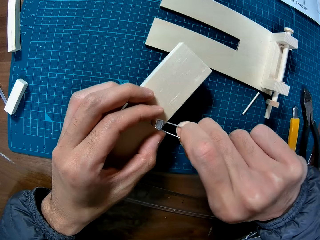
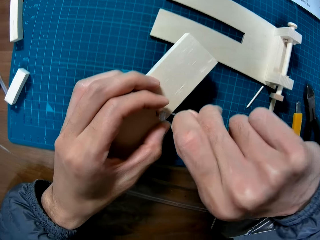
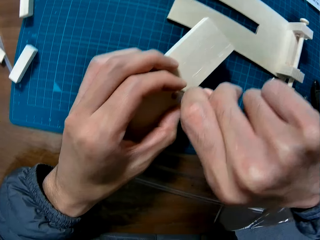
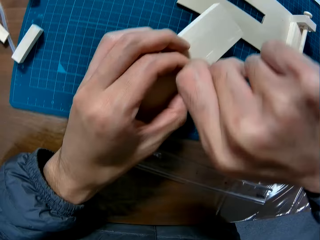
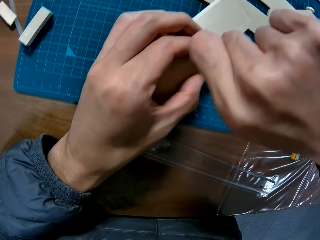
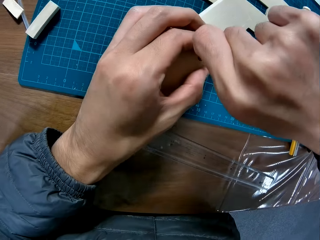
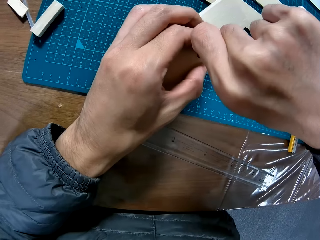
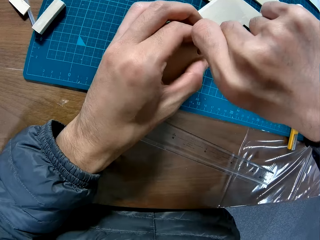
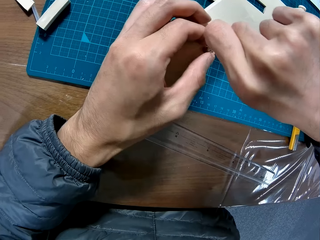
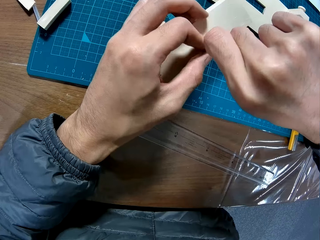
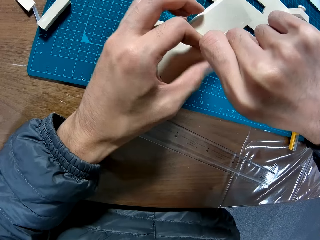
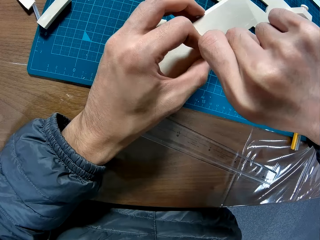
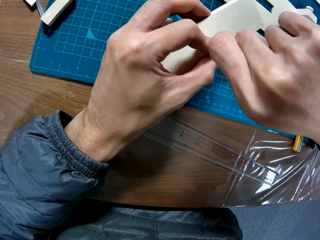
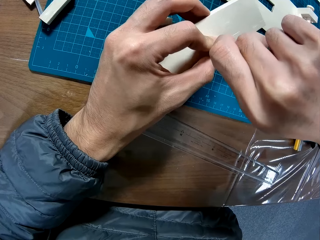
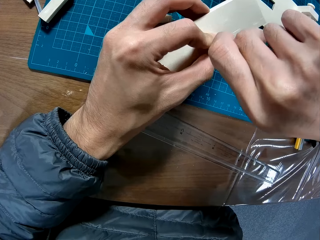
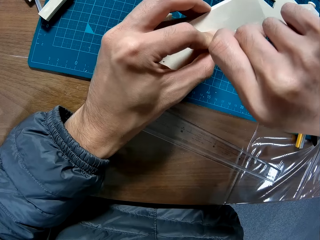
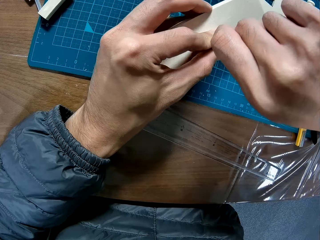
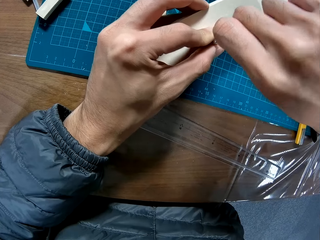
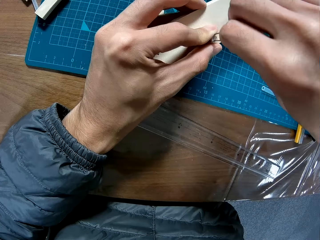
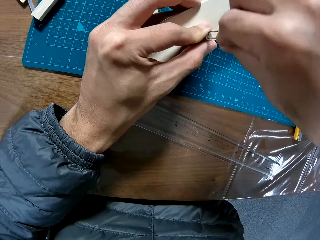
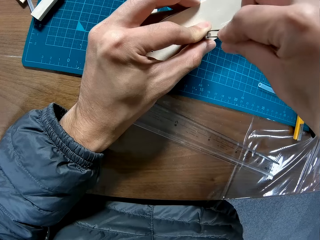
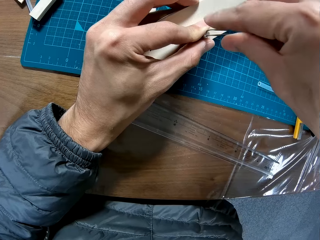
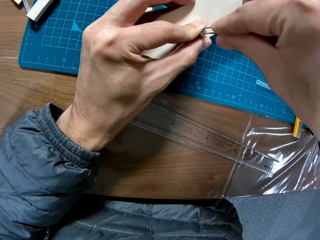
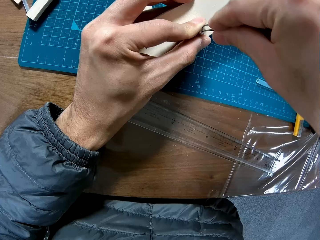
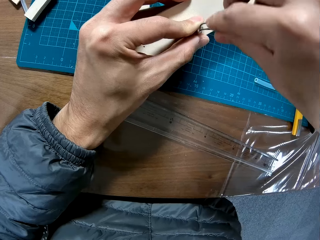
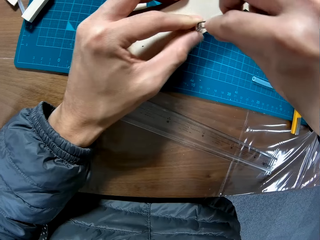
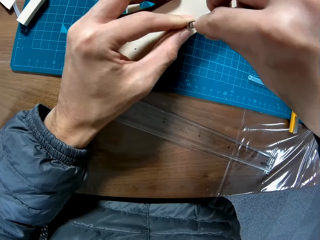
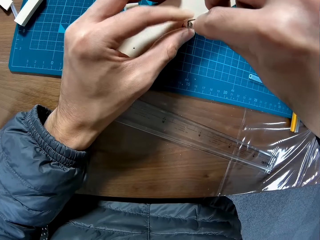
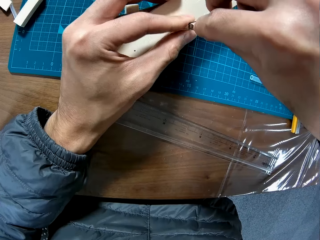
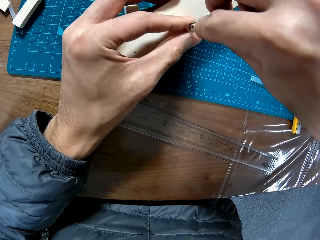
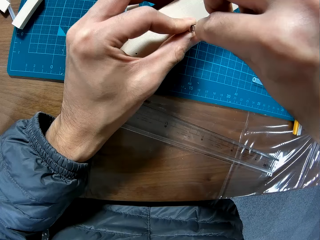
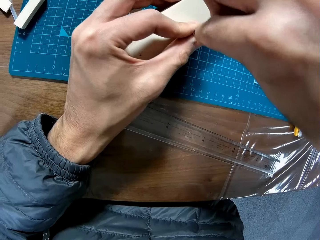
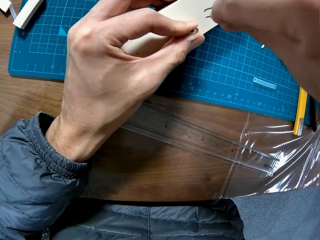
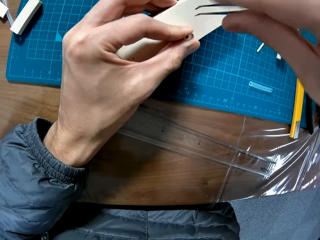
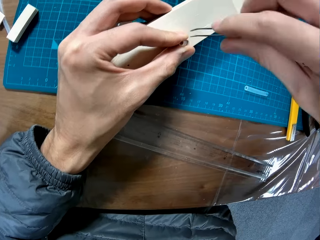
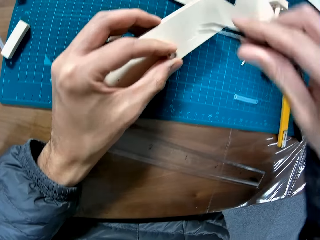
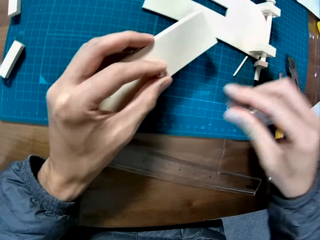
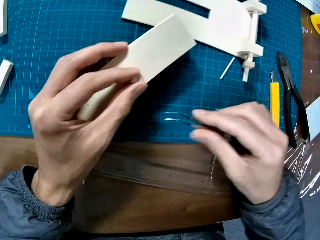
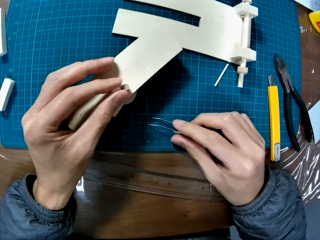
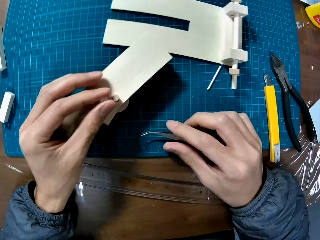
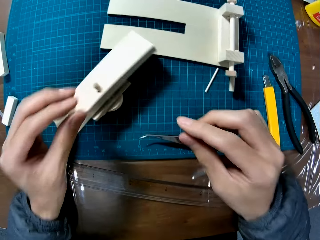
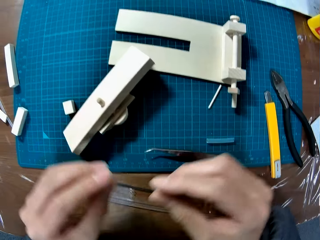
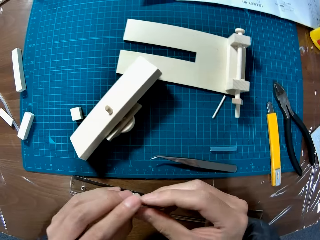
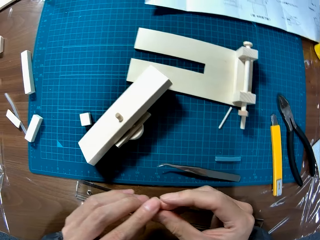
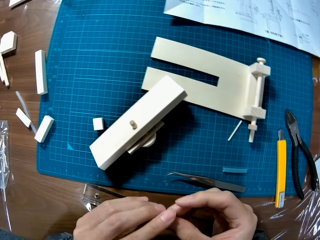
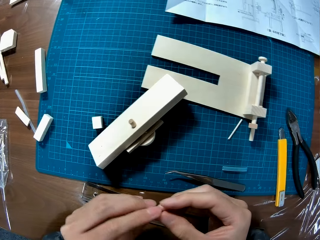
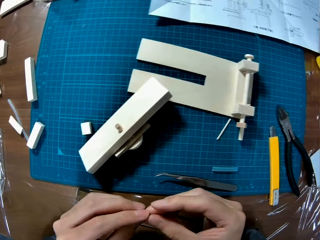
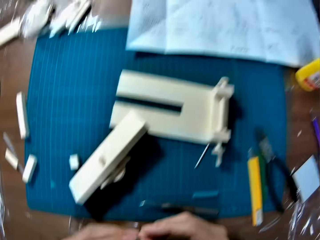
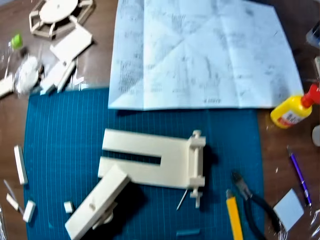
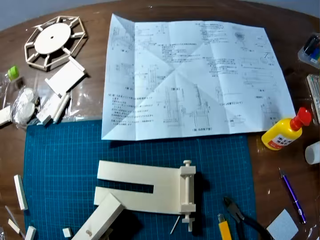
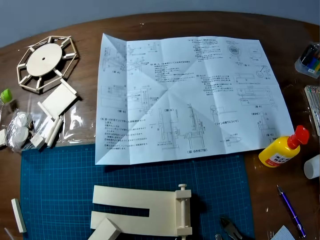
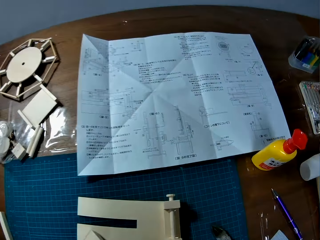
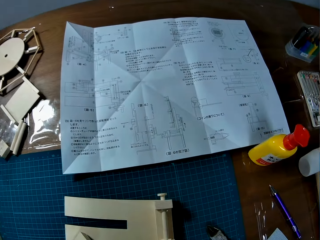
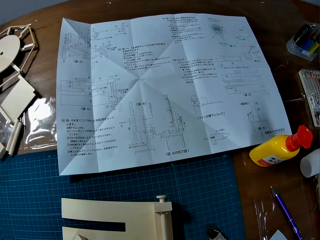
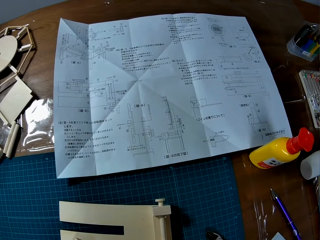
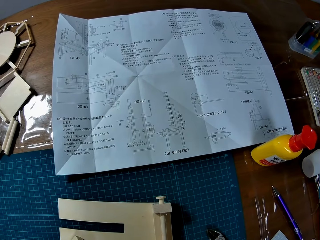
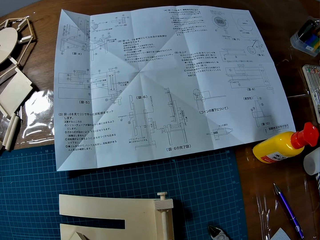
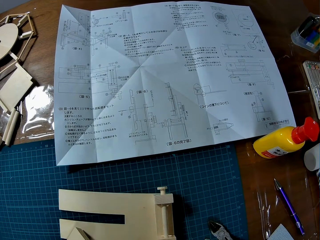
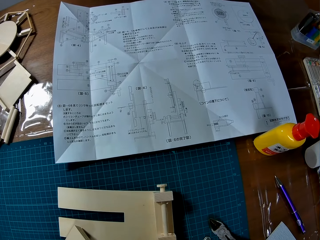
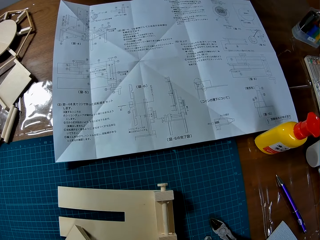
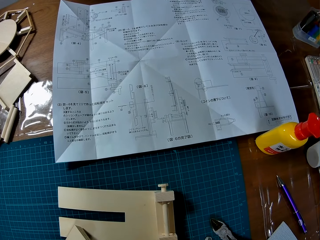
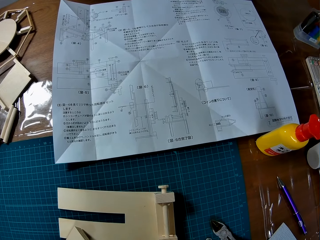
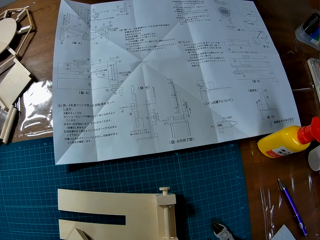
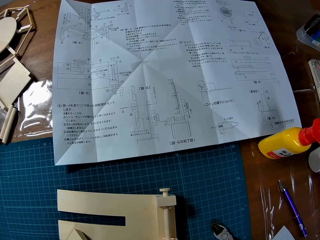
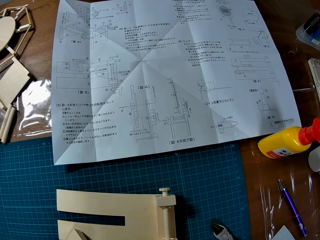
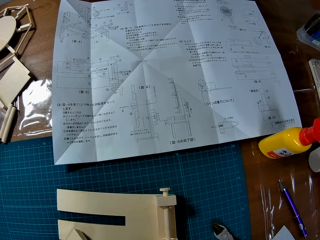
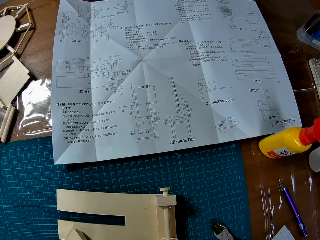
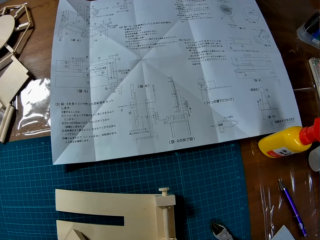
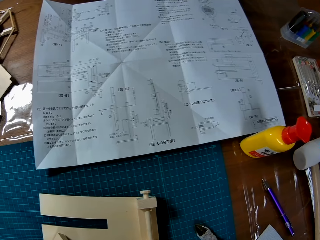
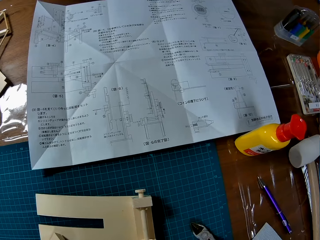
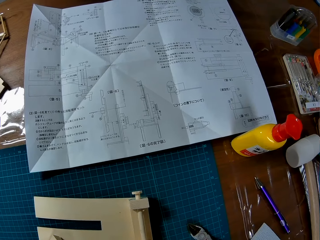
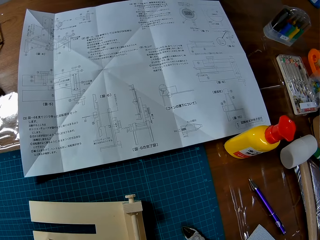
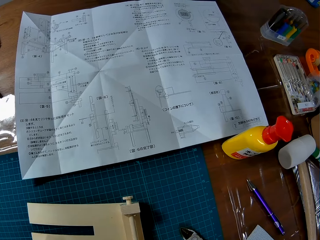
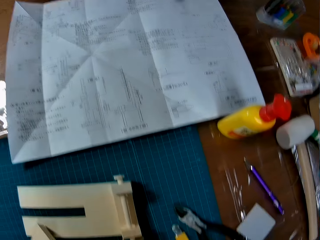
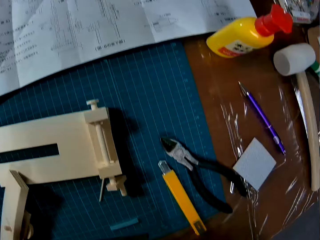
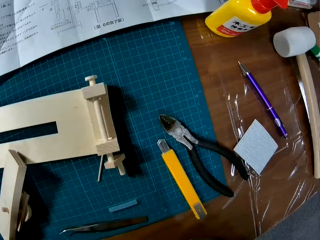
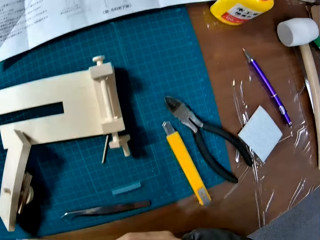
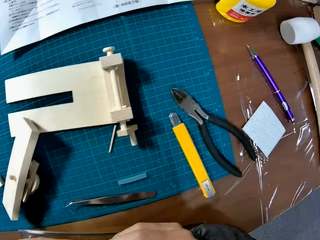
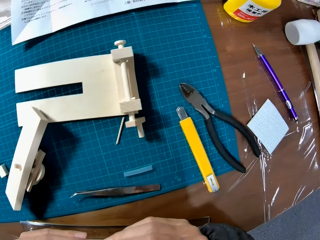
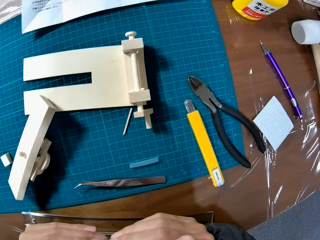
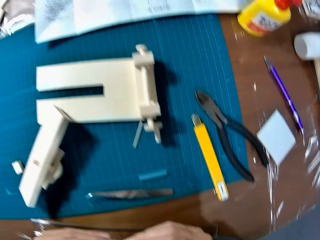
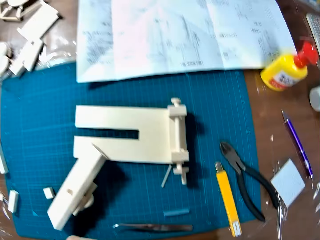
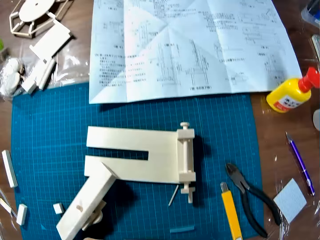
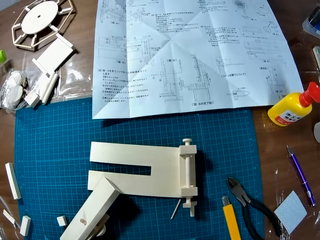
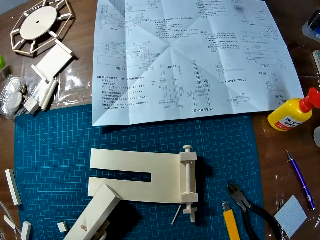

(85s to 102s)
The camera wearer tightens something with the tweezer. He removes the tweezer from the modelling material. He drops the pair of tweezers on the table. He removes the piece of transparent rubber tube from the wooden frame. He adjusts the piece of transparent rubber tube in his hands. He attempts to fix something with his hands.

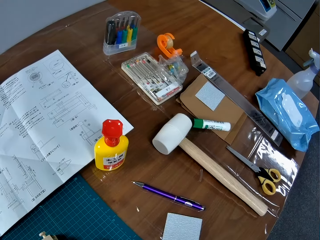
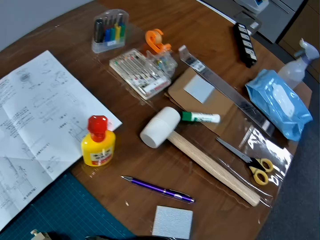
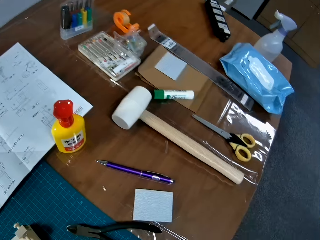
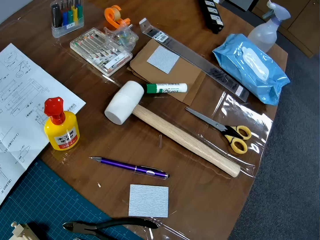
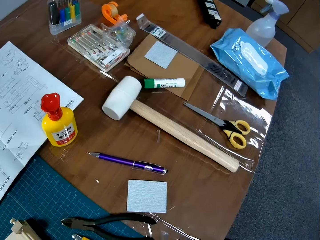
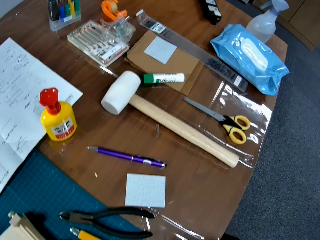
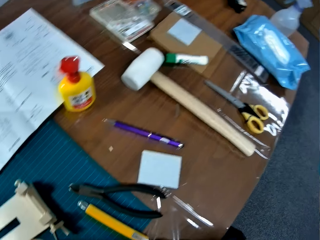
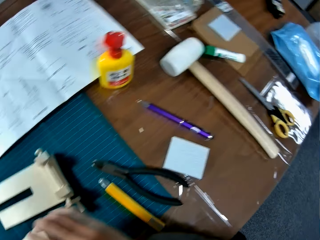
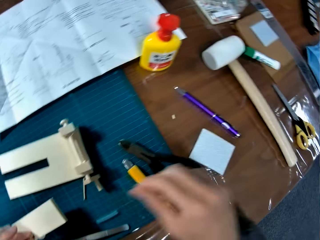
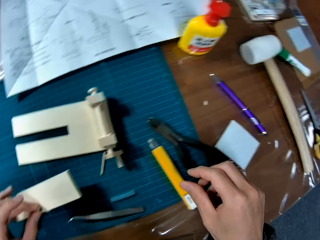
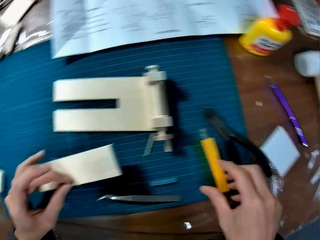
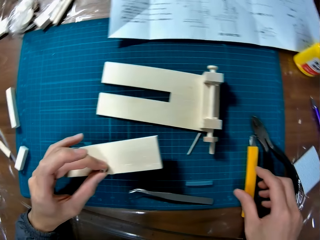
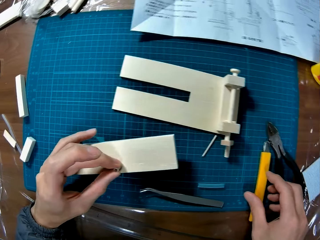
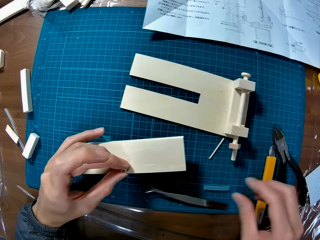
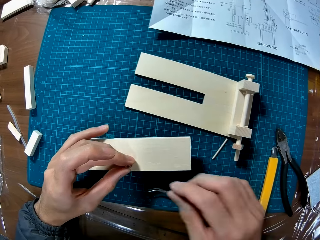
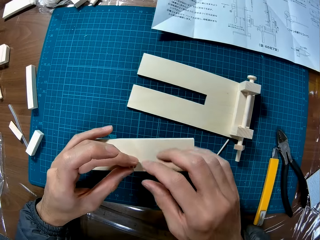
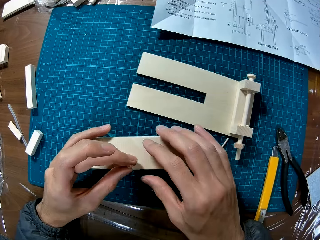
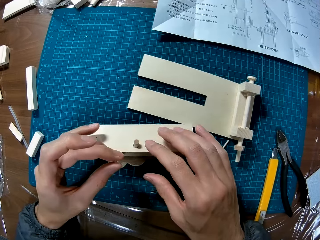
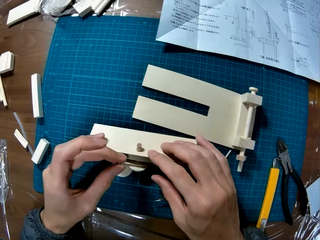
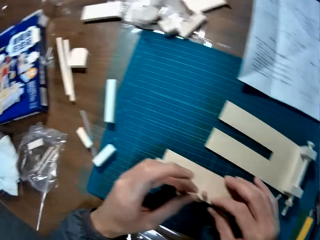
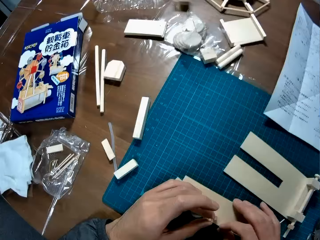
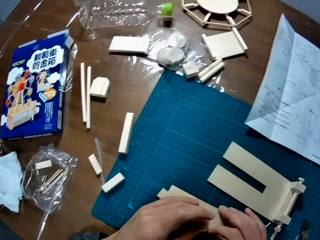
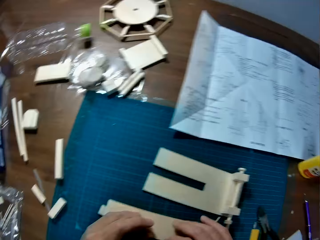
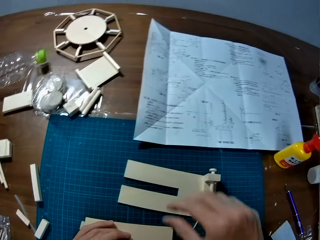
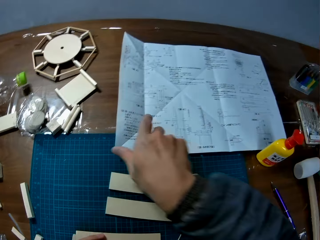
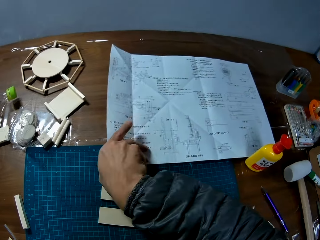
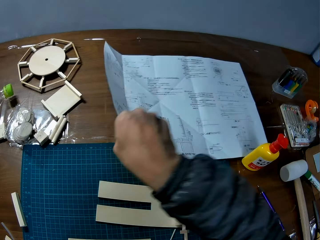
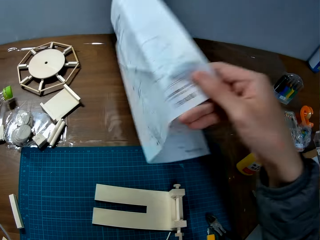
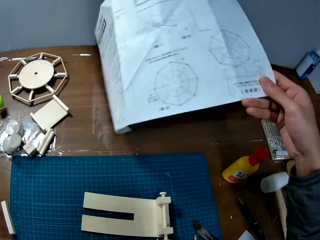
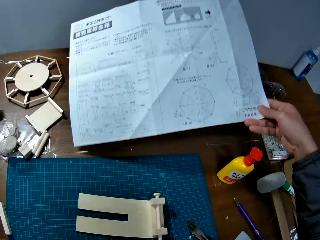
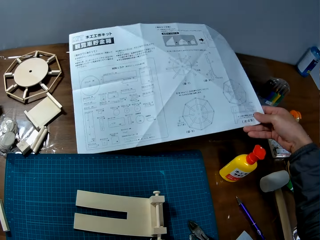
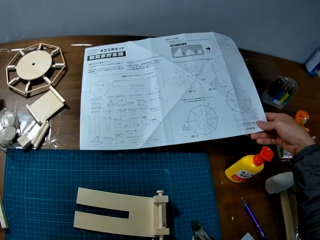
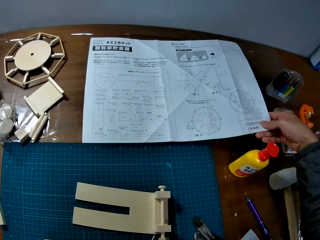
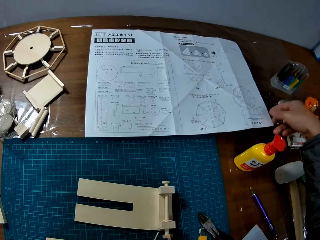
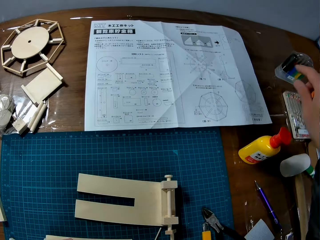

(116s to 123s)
The camera wearer holds the piece of transparent rubber tube on the wooden frame. He touches the blade on the table with his right hand. He places his right hand on the wooden frame. He attempts to take a utility knife. He puts the piece of transparent rubber tube on the wooden frame. He turns over an instruction manual on the table. He picks the manual up.
